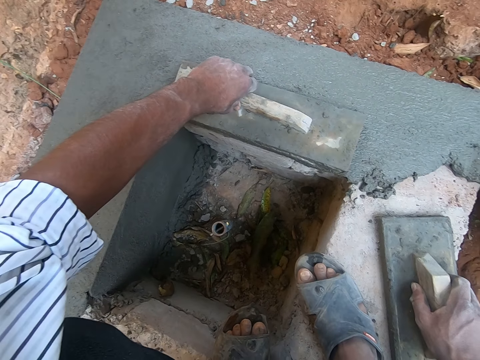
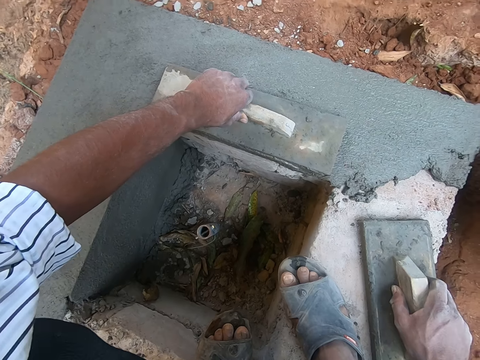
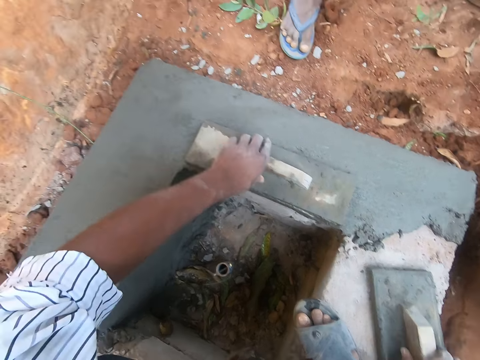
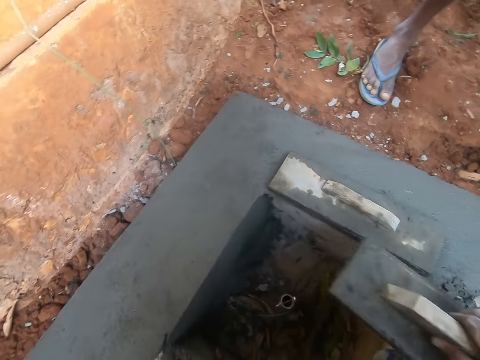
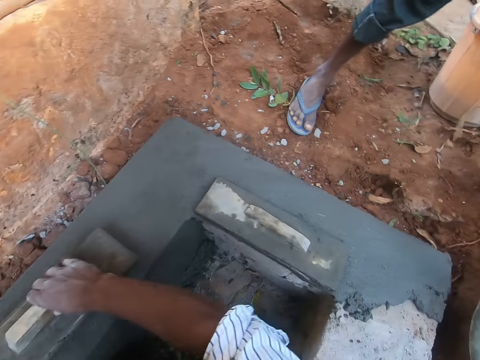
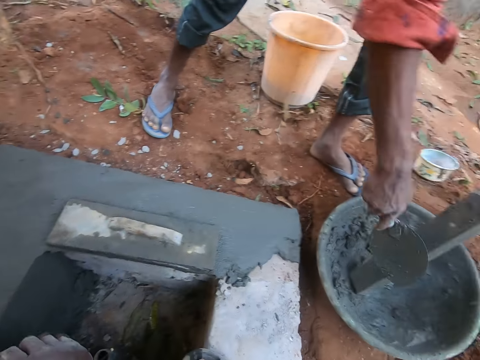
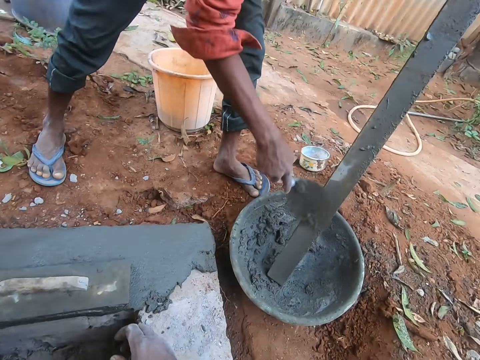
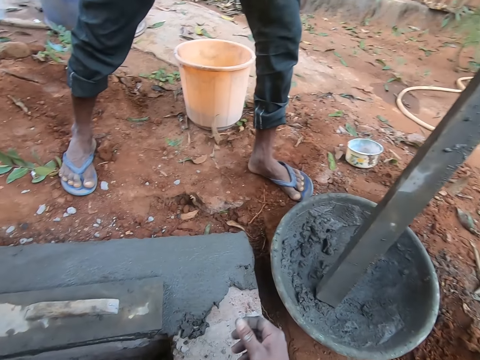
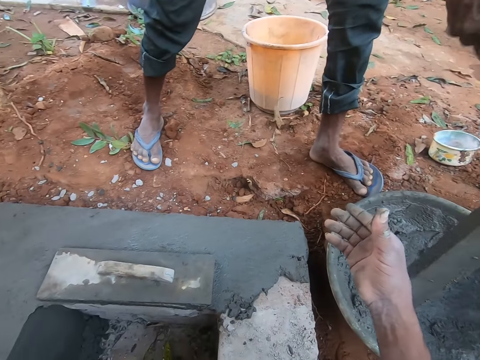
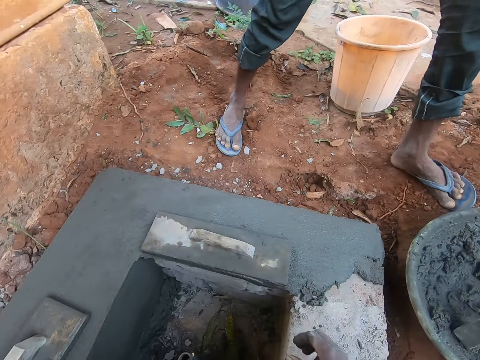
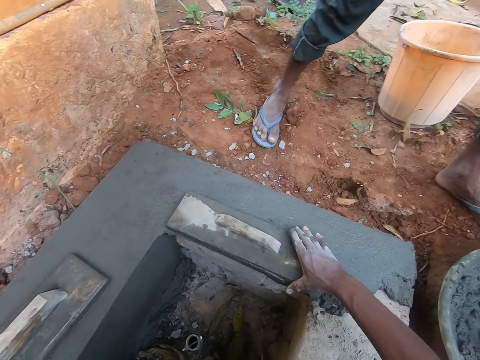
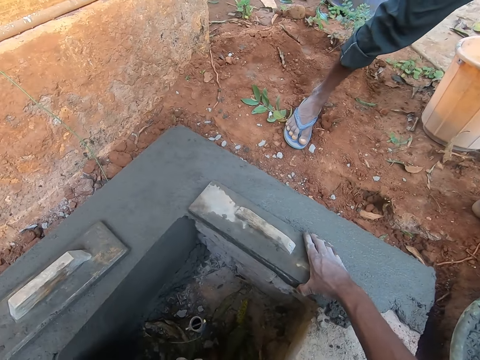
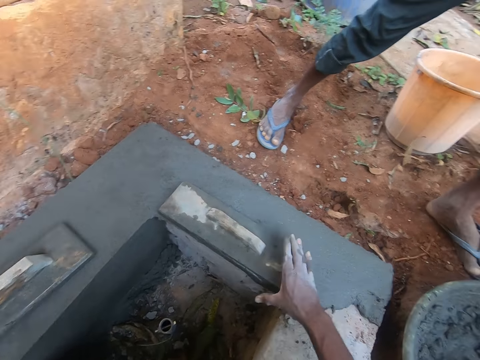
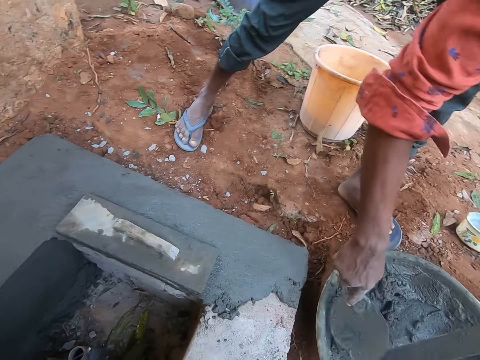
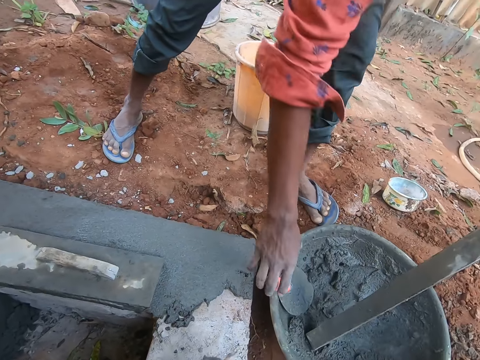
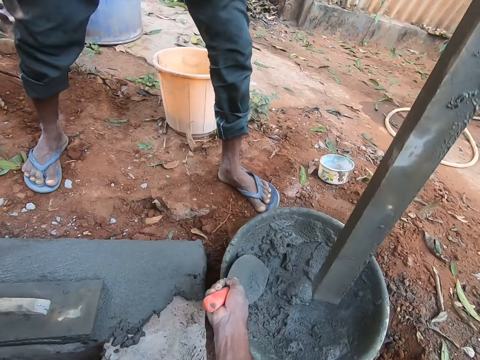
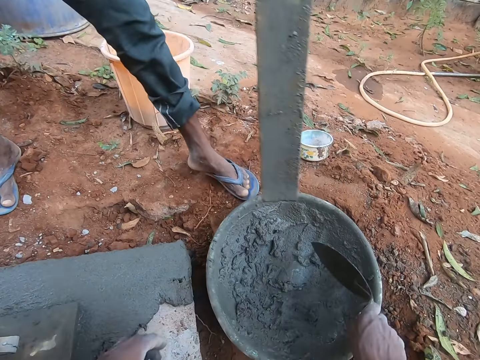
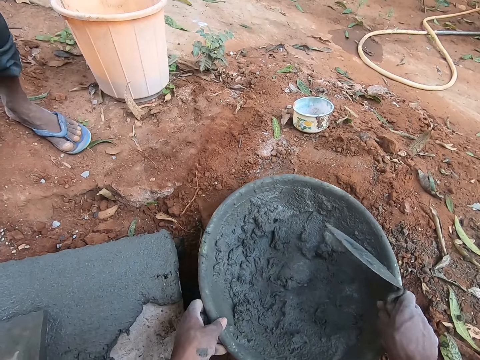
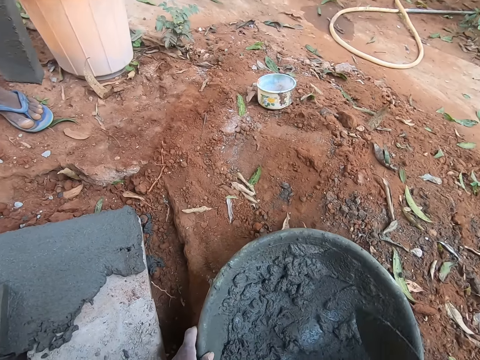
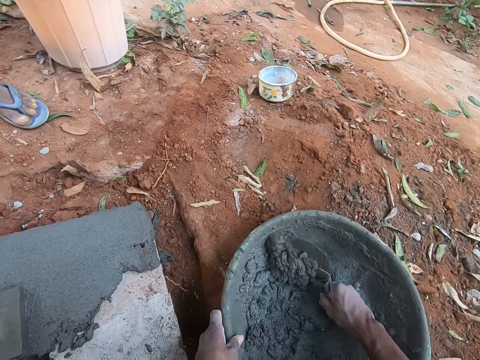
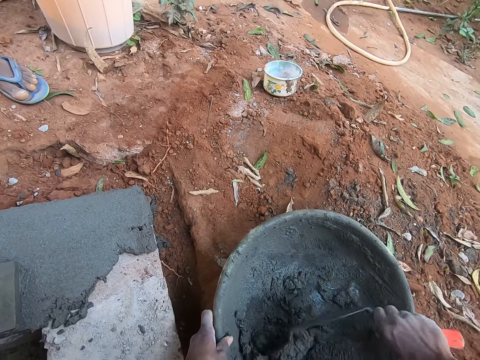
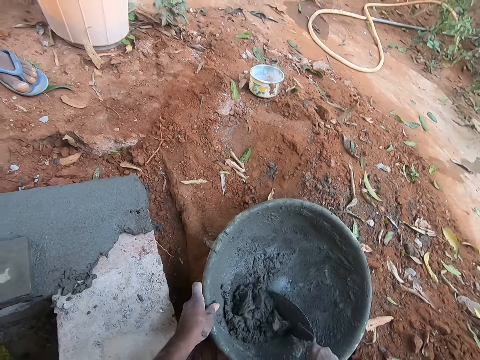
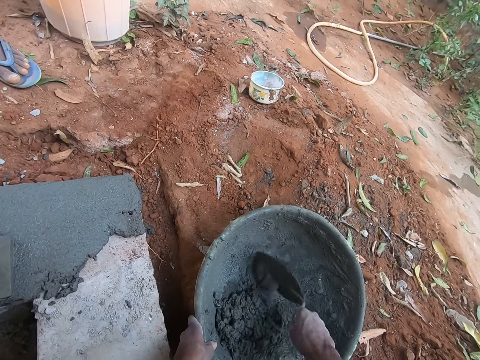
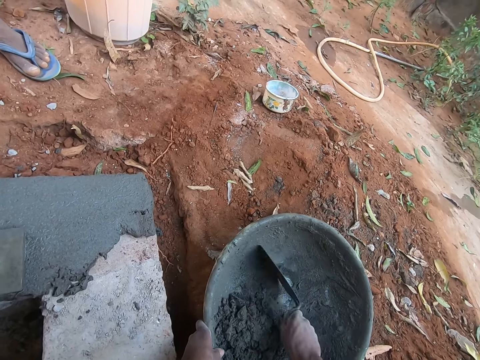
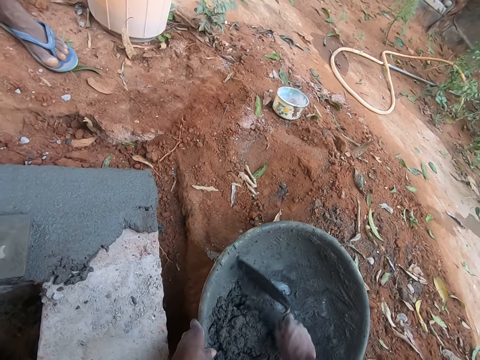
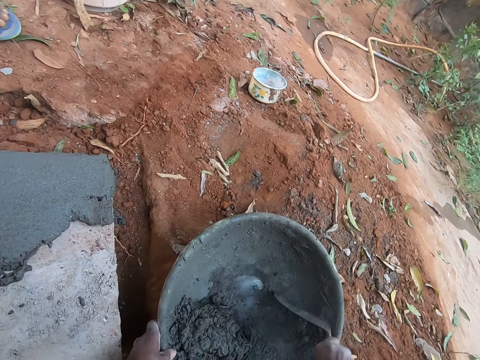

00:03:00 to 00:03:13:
The camera wearer places the wooden float or screed on the platform, on the other side of the concrete, with his right hand. A man scrapes cement from the wood in the basin or bowl with the trowel in his right hand. The camera wearer throws some cement into the bowl. He adjusts the wooden float on the platform with his right hand. He holds the screed. He removes his hand from the screed. The man puts the trowel in the bowl of cement. The camera wearer picks up the trowel from the basin with his right hand. The man lifts the wood. The camera wearer moves the basin on the ground with both hands. He scrapes the wet cement in the basin with the trowel in his right hand.

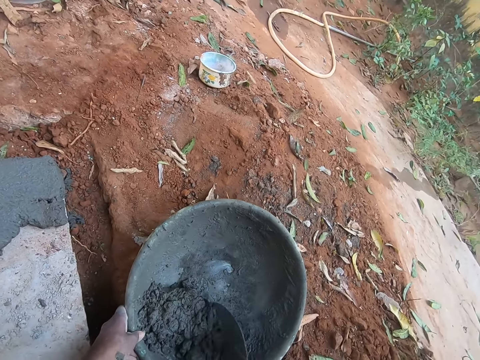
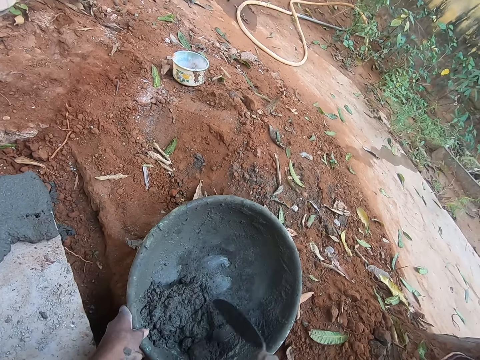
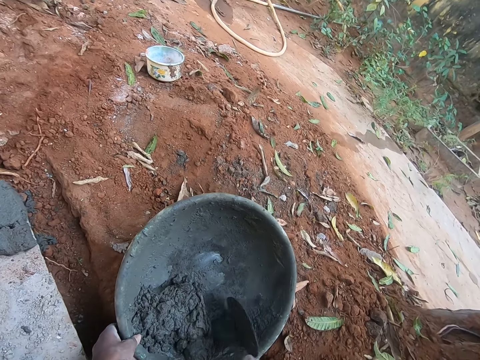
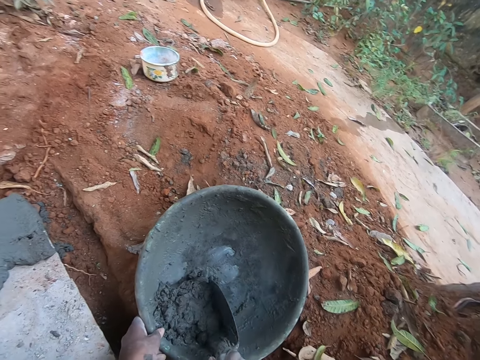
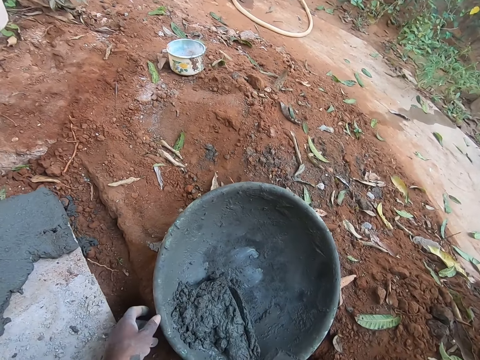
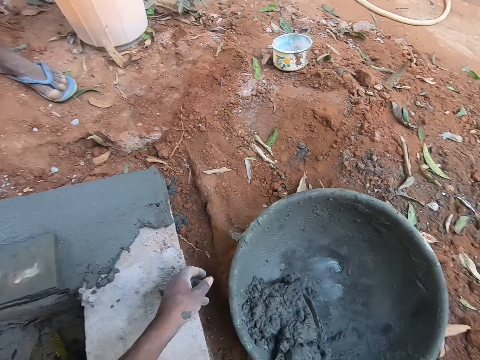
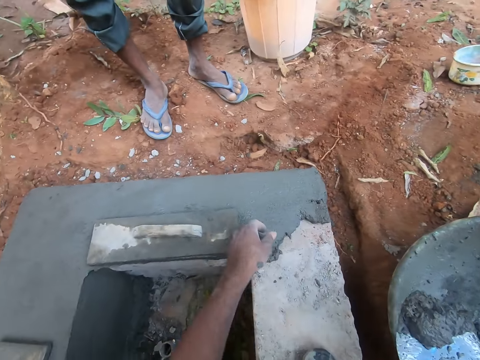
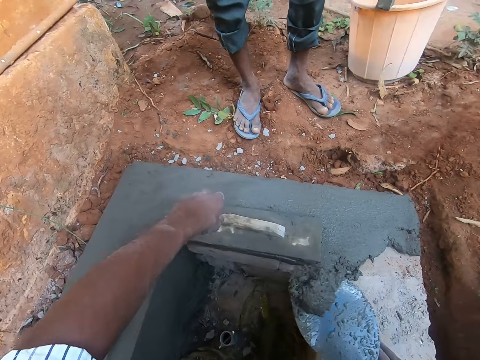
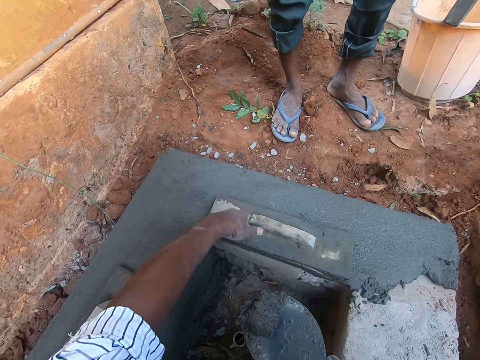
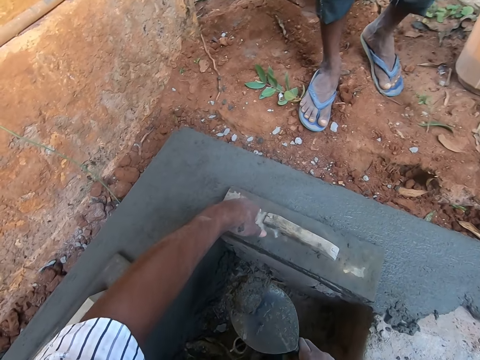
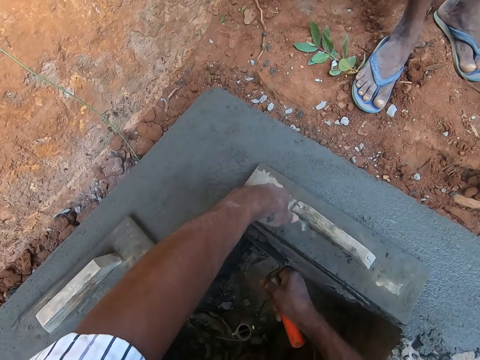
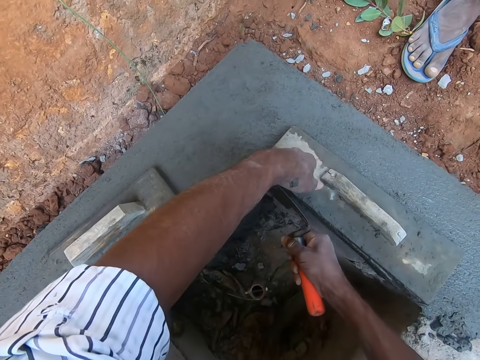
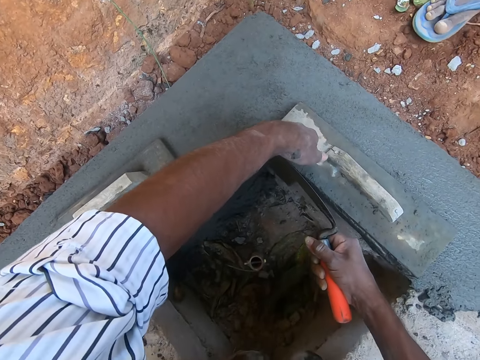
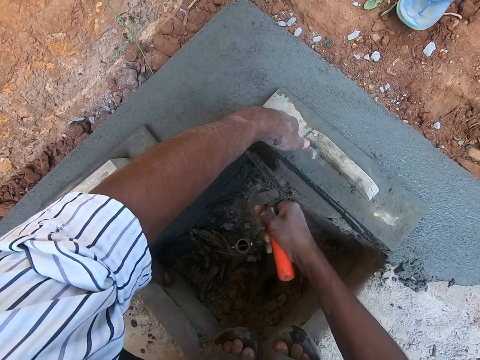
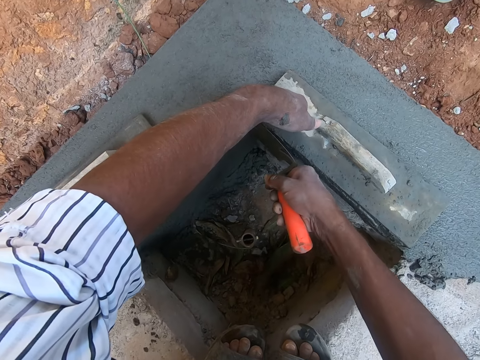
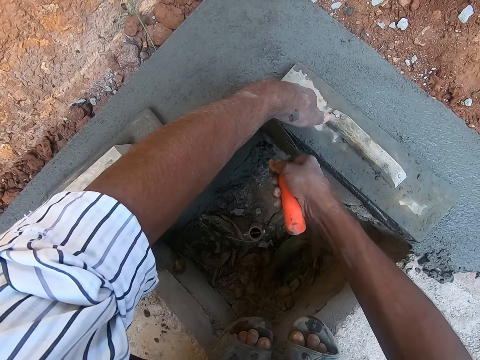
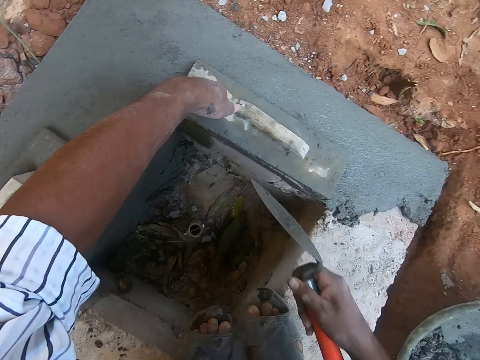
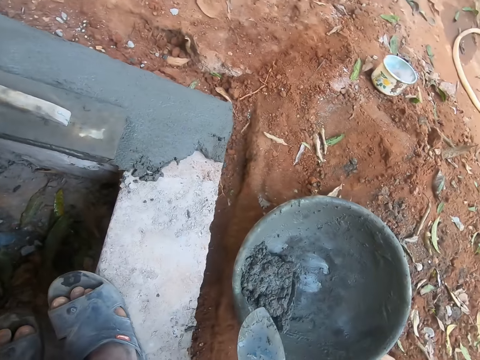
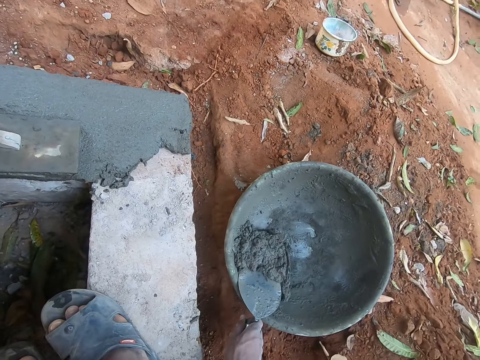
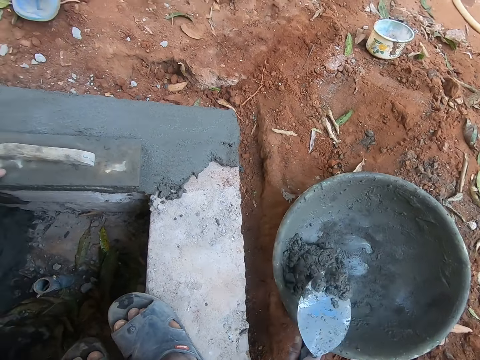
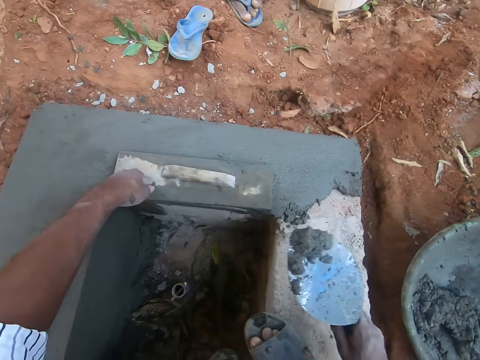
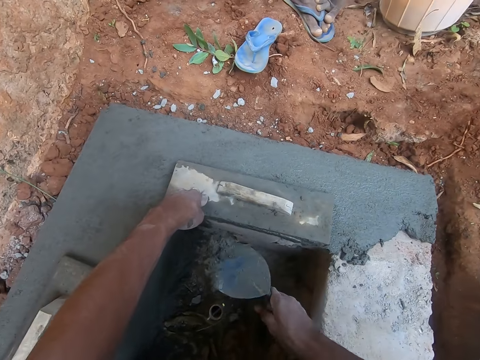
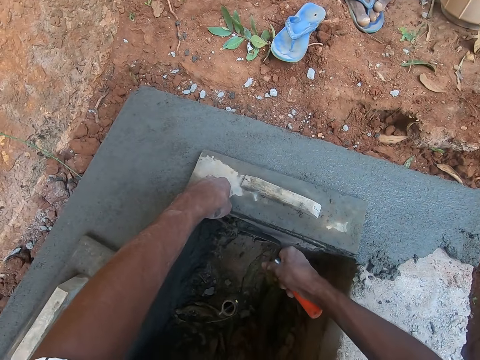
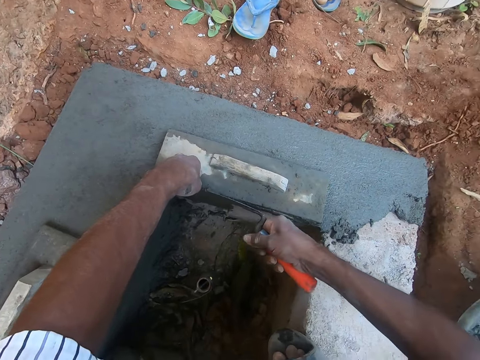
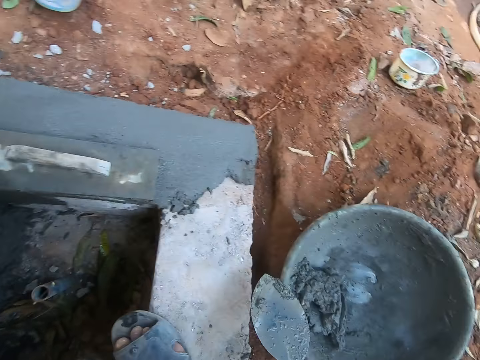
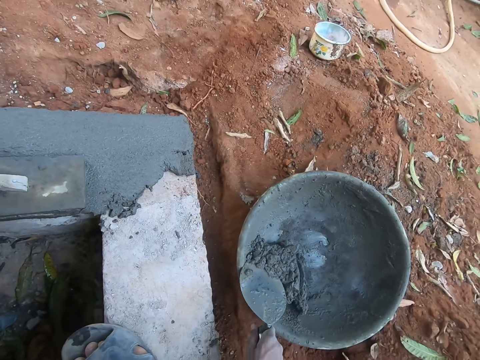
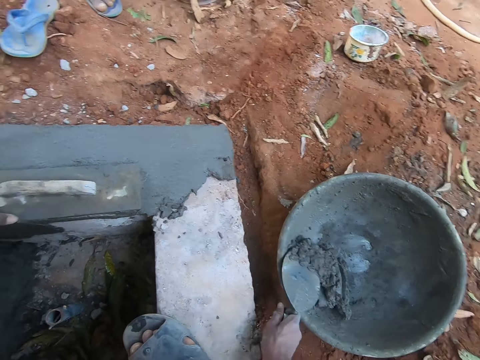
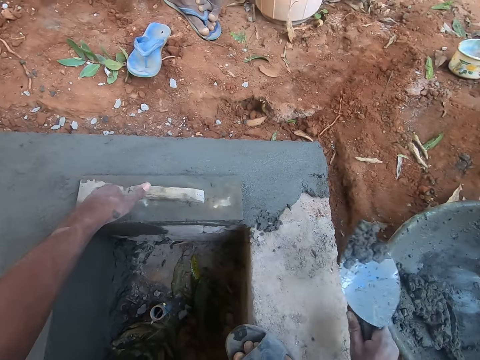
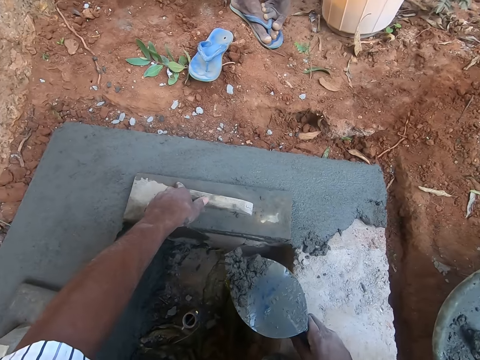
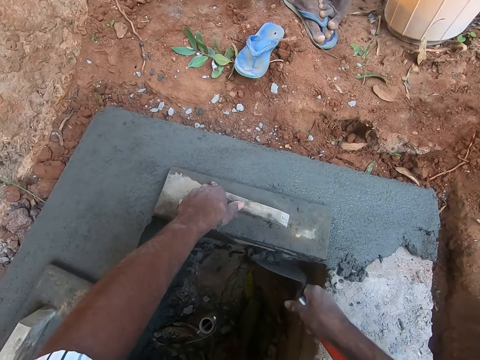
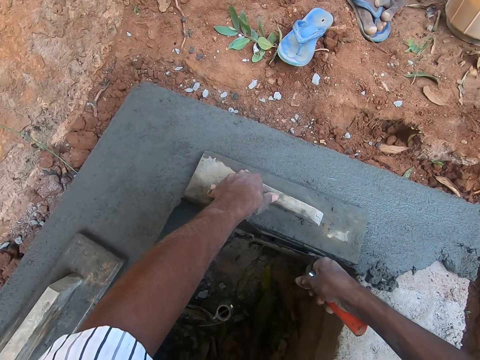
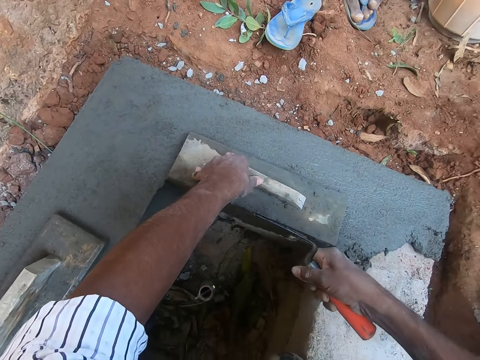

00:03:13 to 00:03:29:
The camera wearer scoops wet cement from the basin with the trowel in his right hand. He holds the screed. He plasters the cement on the platform with the trowel in his right hand. He scoops wet cement from the basin with the trowel in his right hand. He plasters the cement on the platform with the trowel in his right hand. He scoops wet cement from the basin with the trowel in his right hand. He plasters the cement on the platform with the trowel in his right hand.
